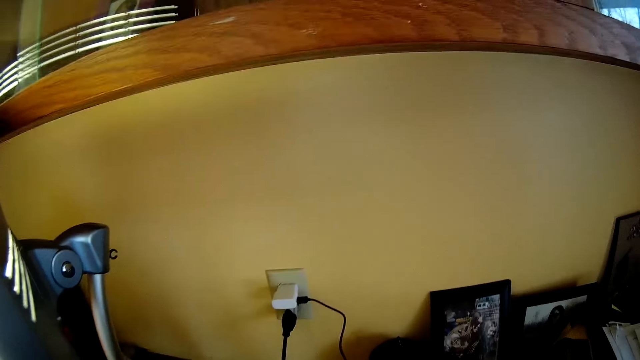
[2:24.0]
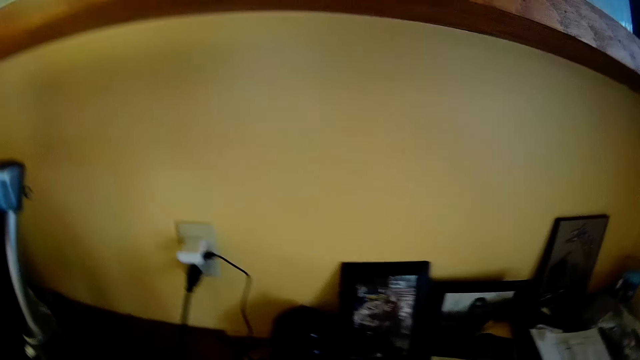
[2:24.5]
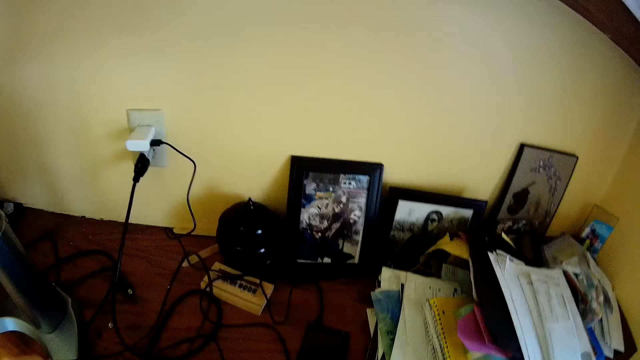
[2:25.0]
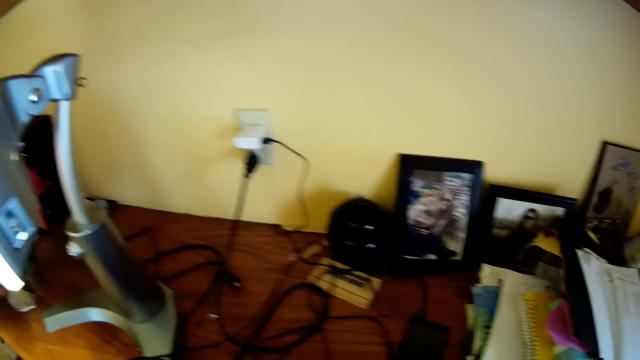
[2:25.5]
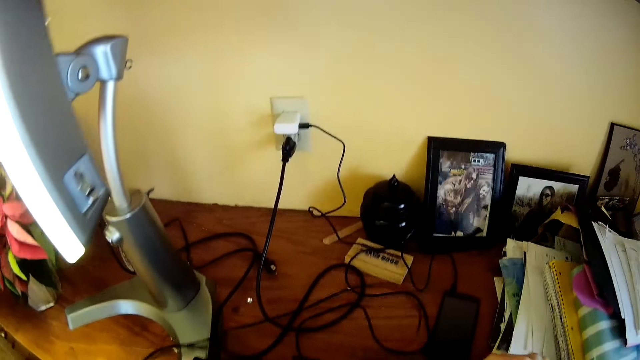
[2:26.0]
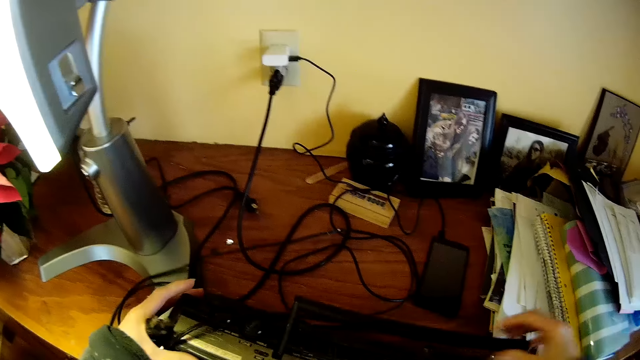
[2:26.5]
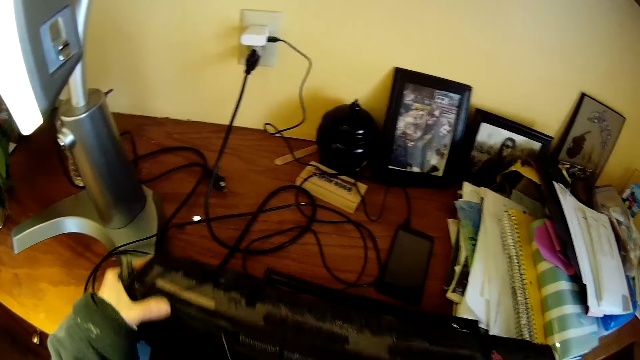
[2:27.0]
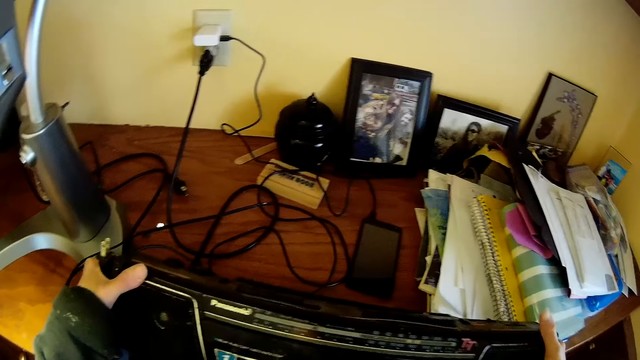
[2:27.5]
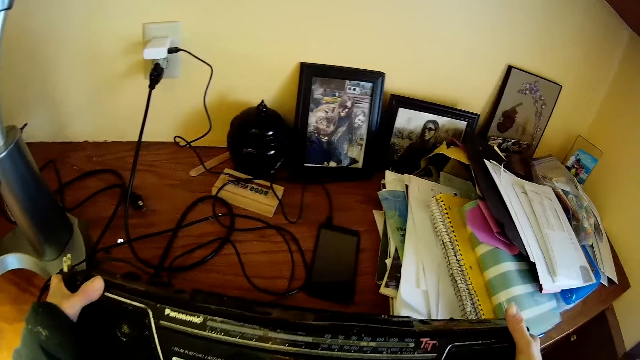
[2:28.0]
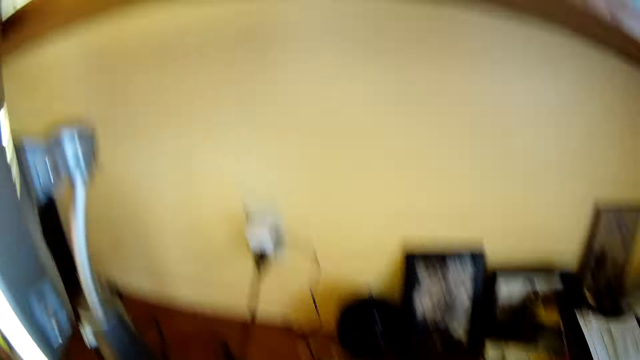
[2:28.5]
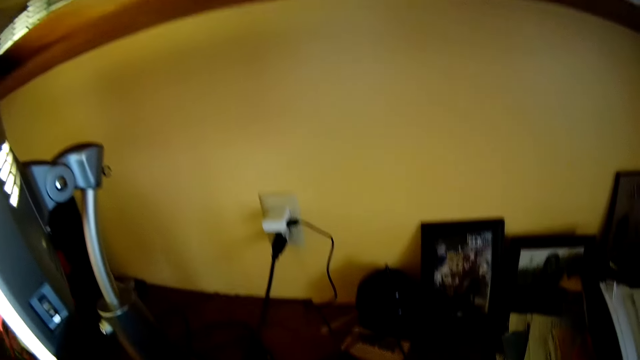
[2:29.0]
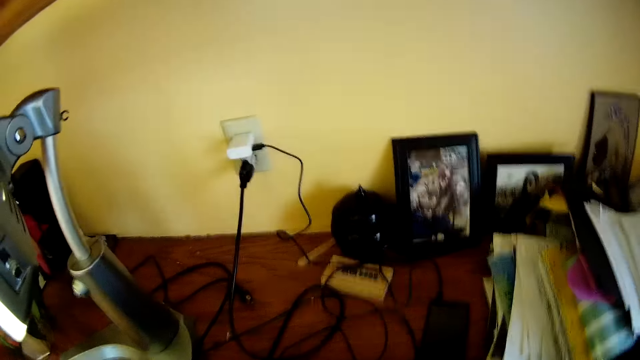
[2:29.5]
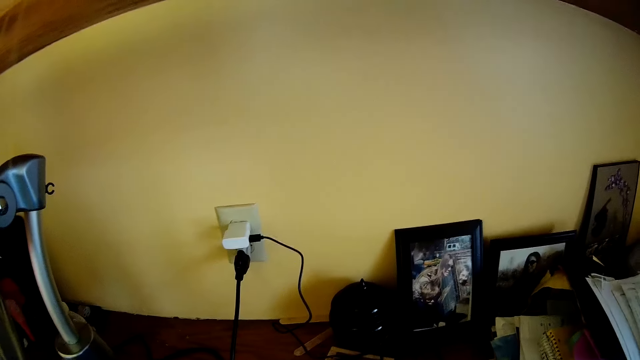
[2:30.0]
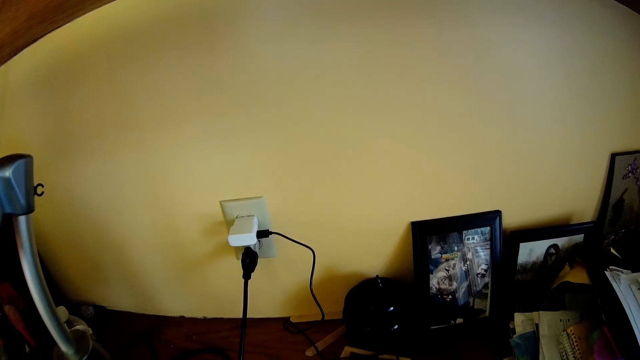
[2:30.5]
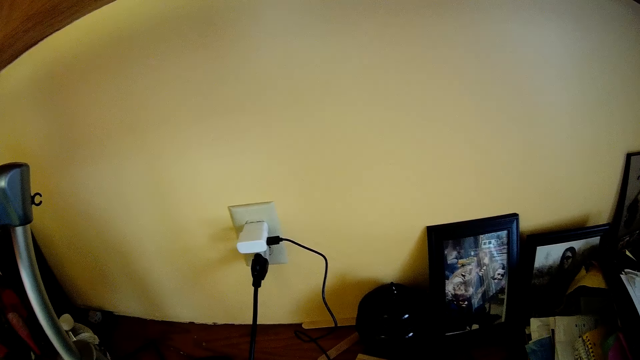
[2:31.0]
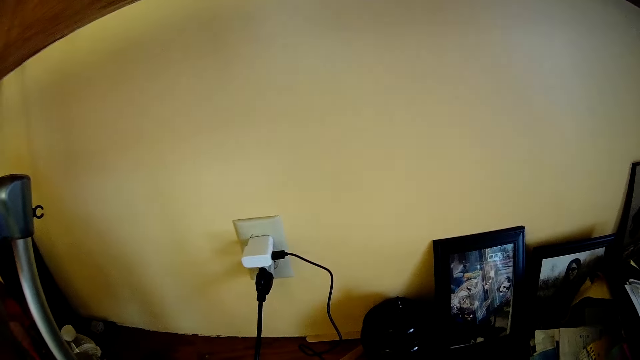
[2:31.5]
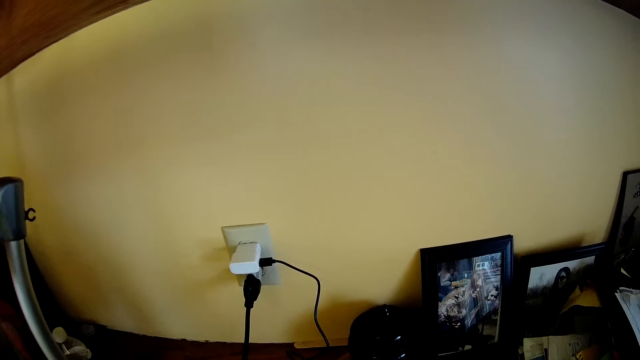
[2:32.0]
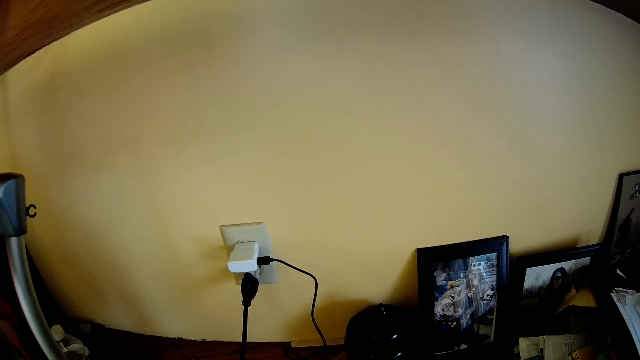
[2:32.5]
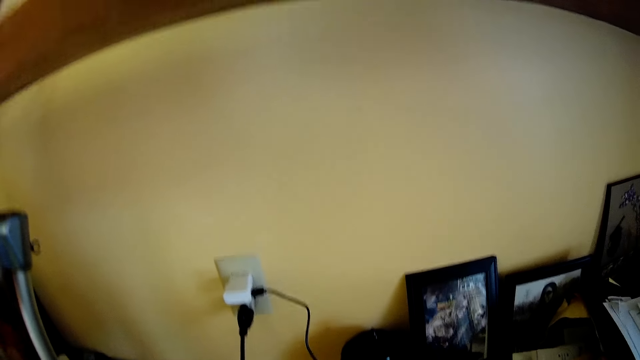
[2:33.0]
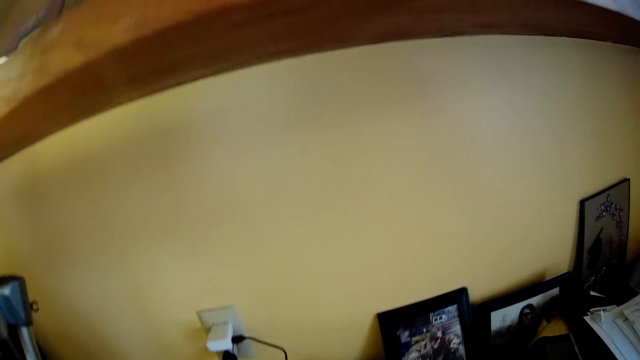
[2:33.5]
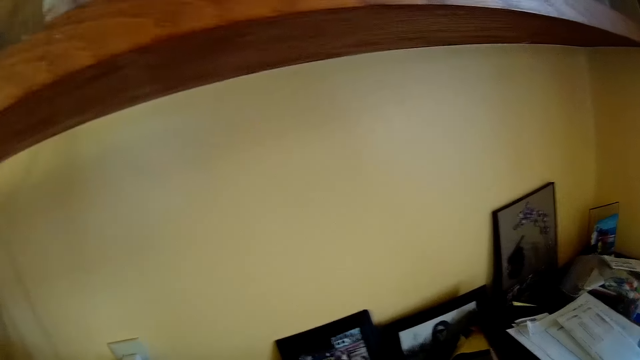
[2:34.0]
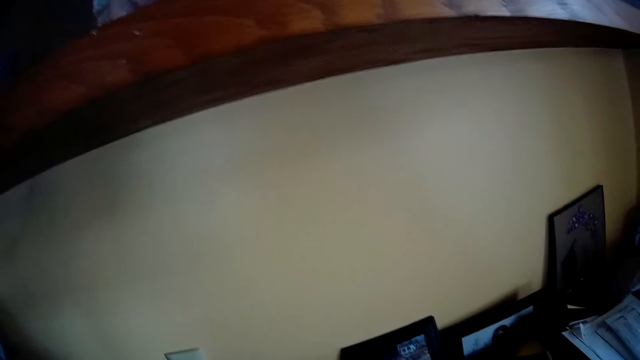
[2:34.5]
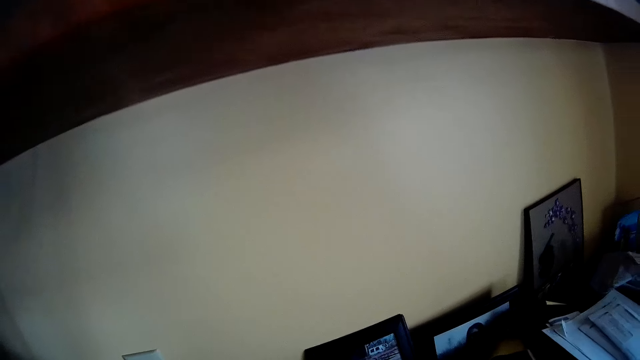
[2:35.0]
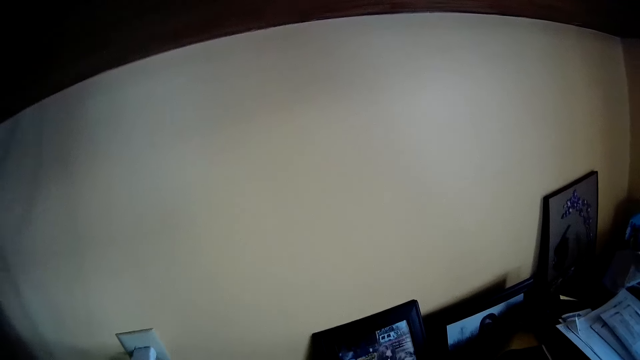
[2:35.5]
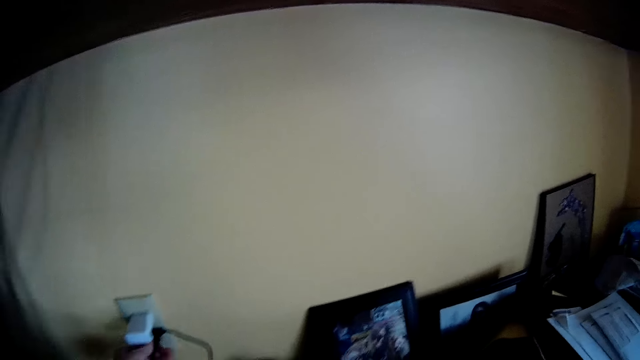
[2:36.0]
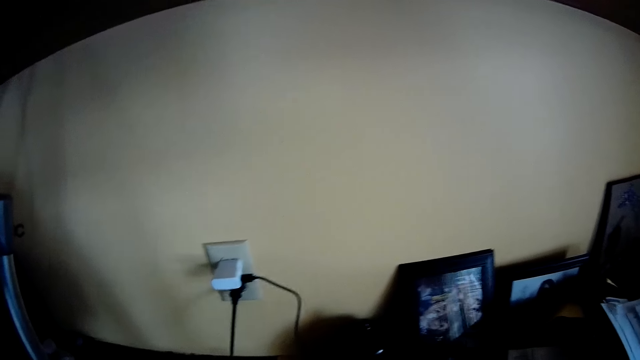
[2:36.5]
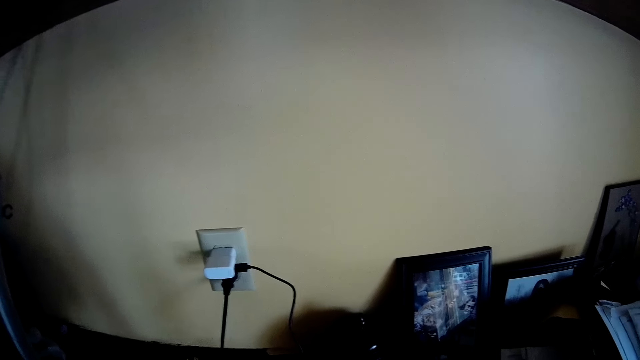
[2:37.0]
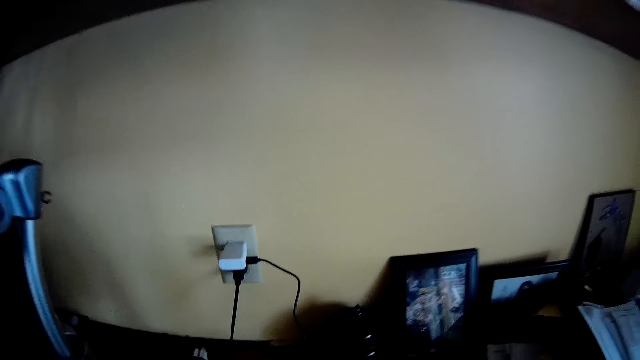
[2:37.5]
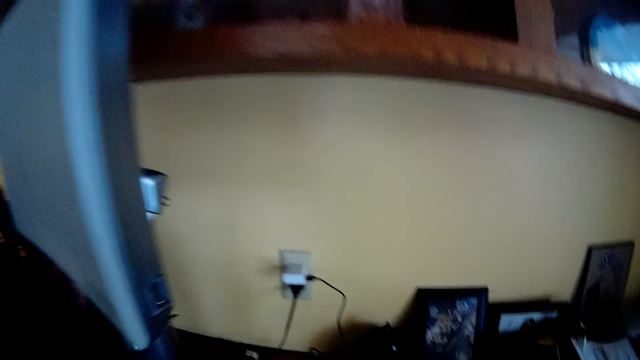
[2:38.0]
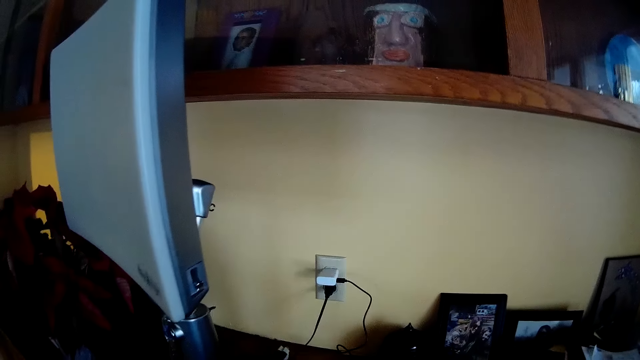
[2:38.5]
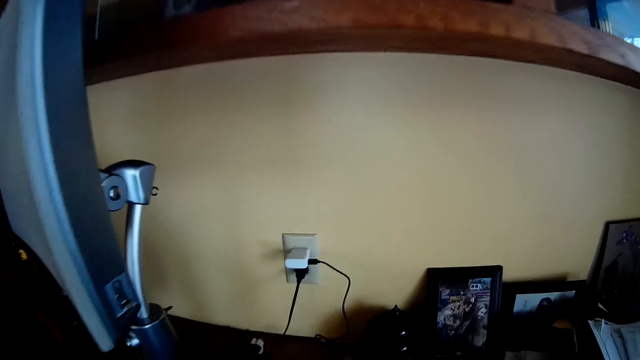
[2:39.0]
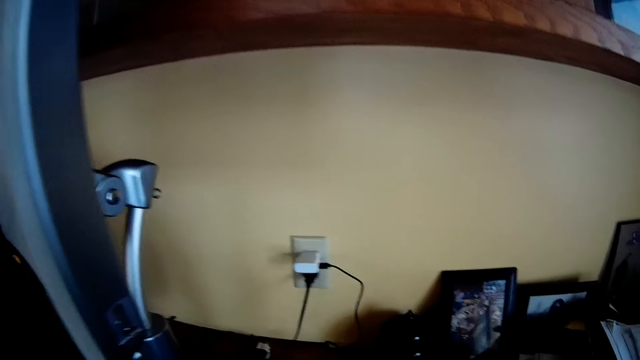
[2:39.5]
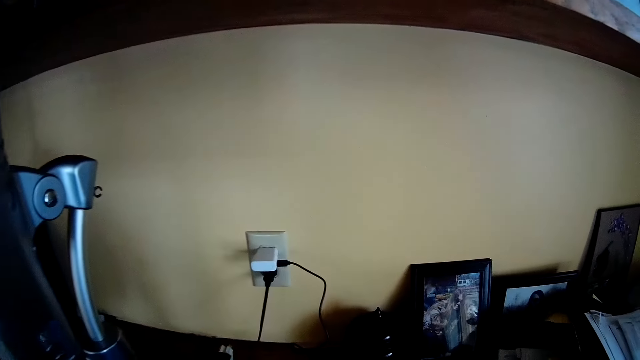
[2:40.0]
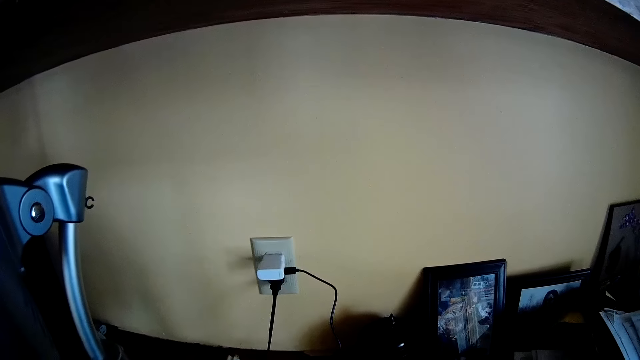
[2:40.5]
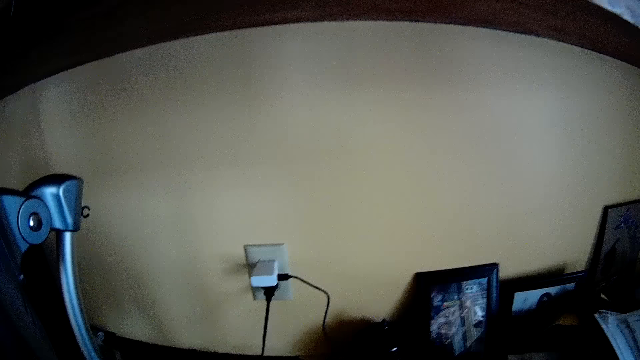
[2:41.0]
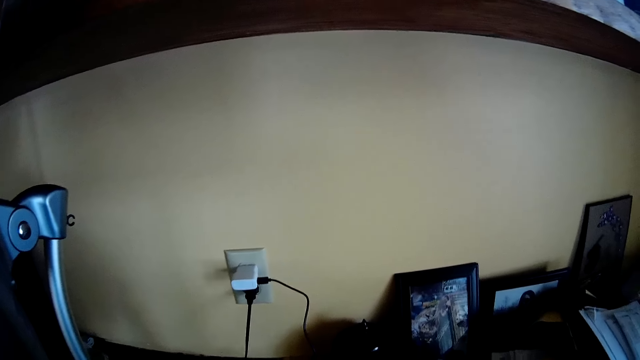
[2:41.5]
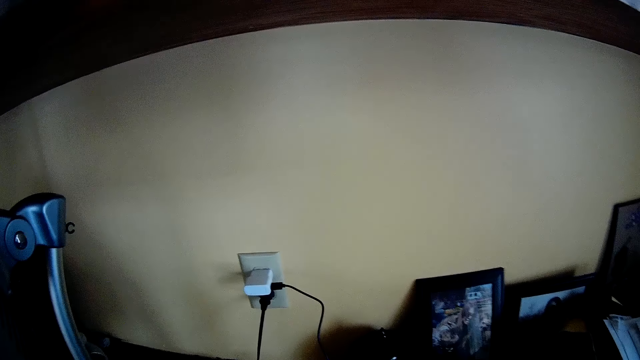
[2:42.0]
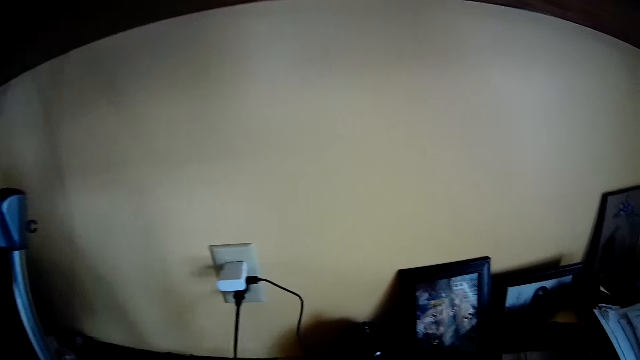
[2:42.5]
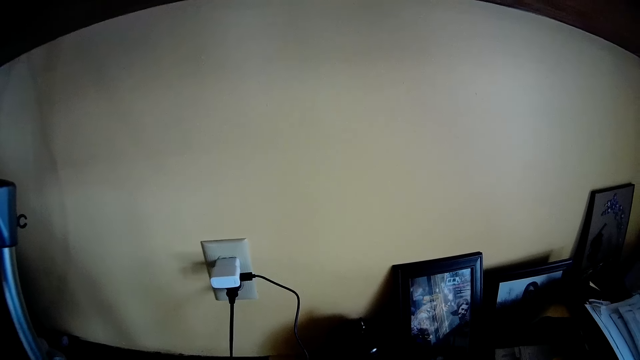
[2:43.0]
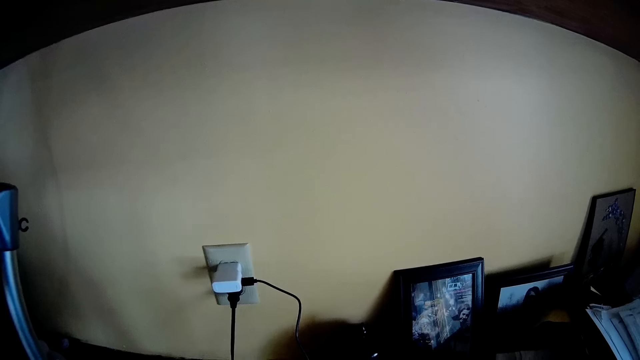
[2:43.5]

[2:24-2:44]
The camera wearer looks around. She holds a radio with her hands. She turns the radio. She looks around. She plugs a wire into a socket on the wall with her left hand. She switches off the socket. She looks around.
